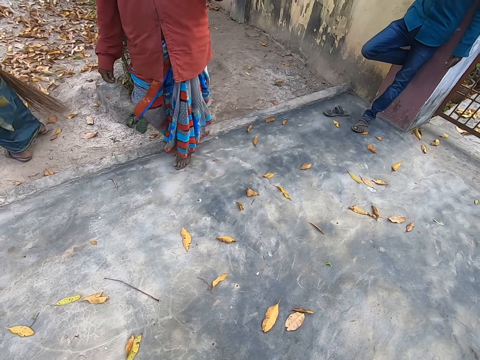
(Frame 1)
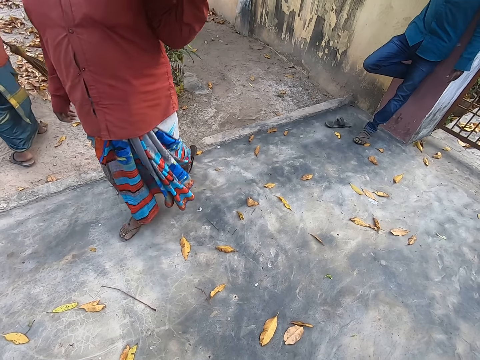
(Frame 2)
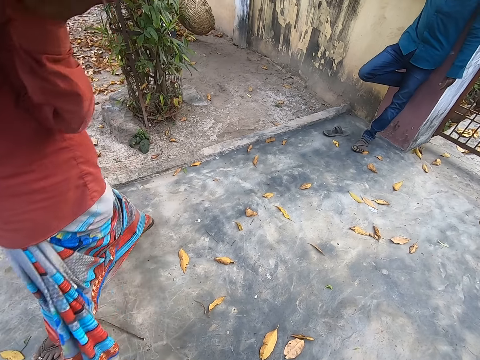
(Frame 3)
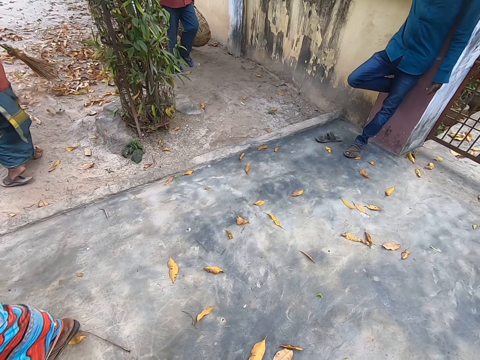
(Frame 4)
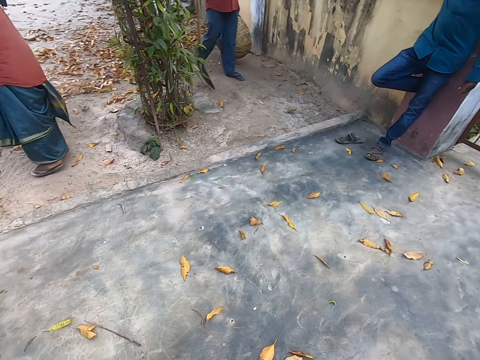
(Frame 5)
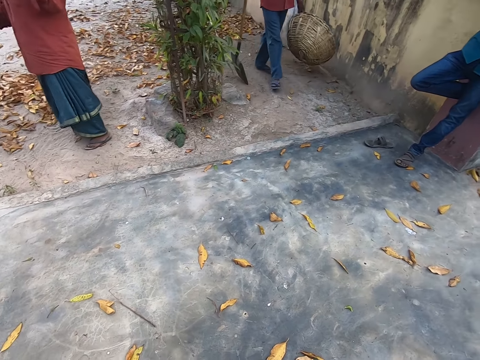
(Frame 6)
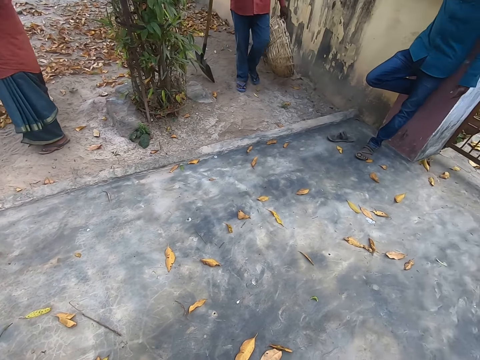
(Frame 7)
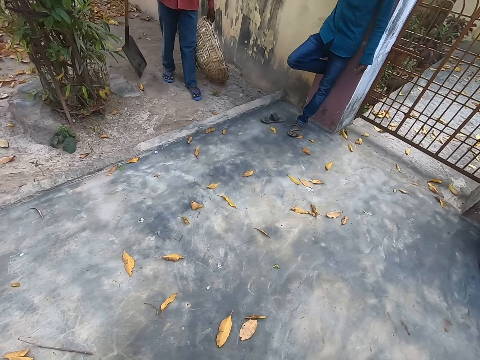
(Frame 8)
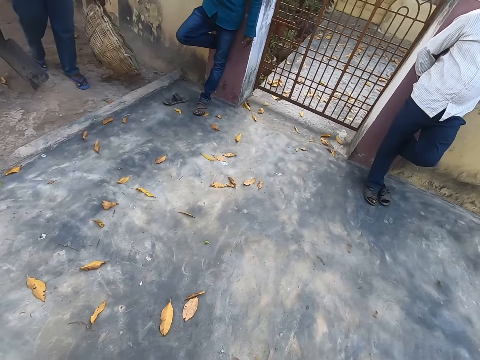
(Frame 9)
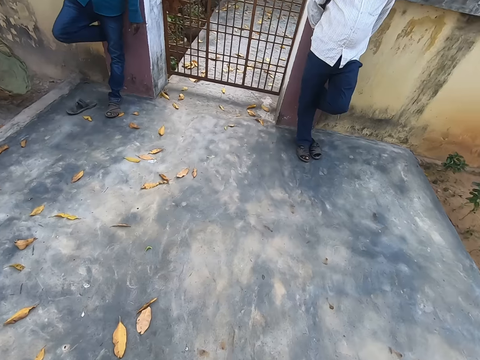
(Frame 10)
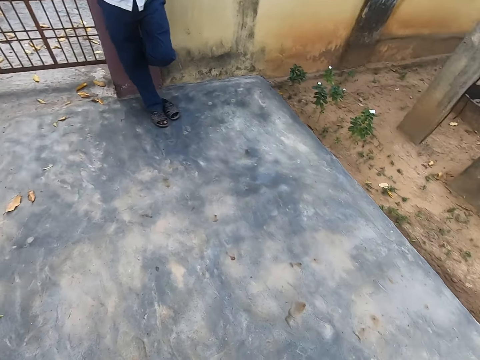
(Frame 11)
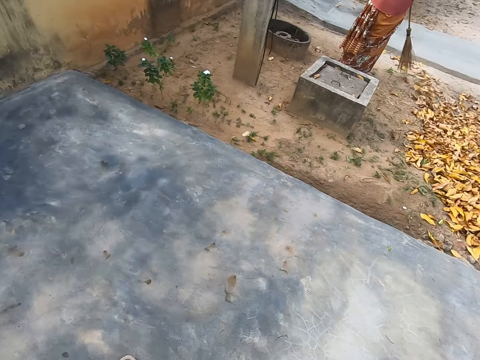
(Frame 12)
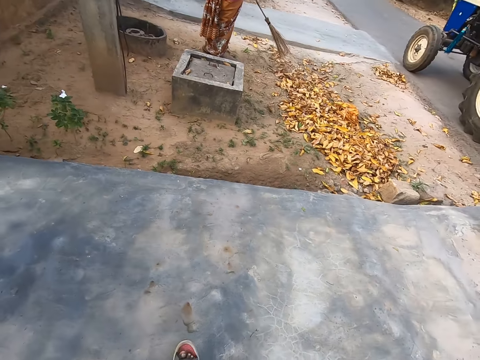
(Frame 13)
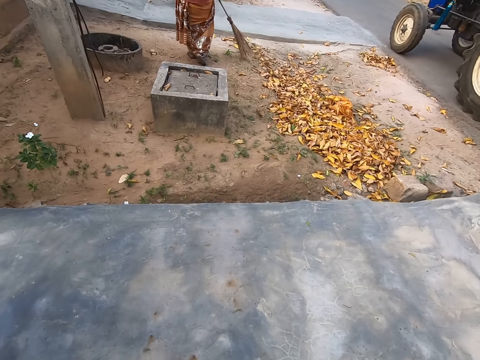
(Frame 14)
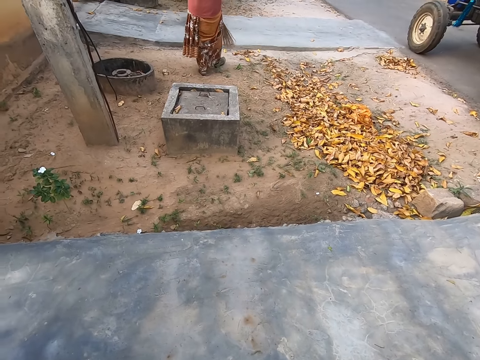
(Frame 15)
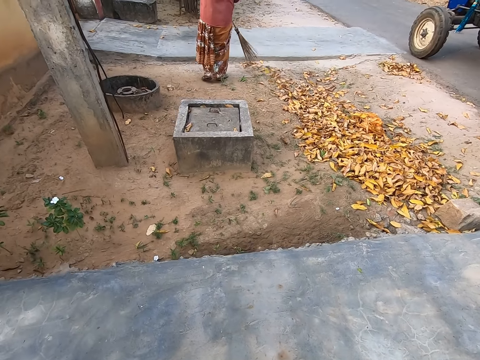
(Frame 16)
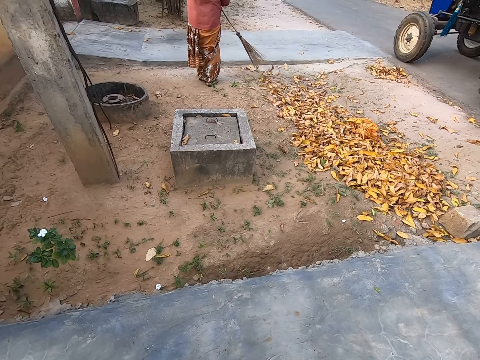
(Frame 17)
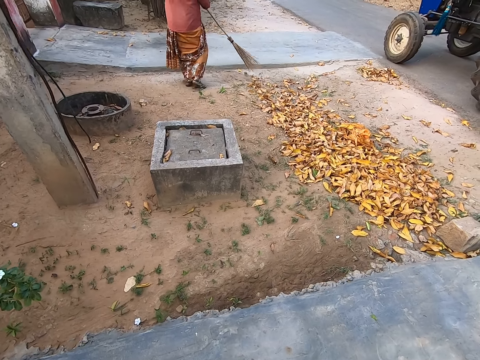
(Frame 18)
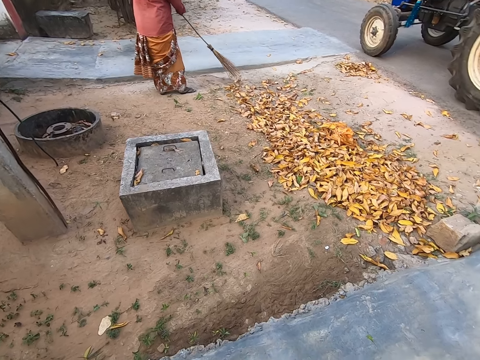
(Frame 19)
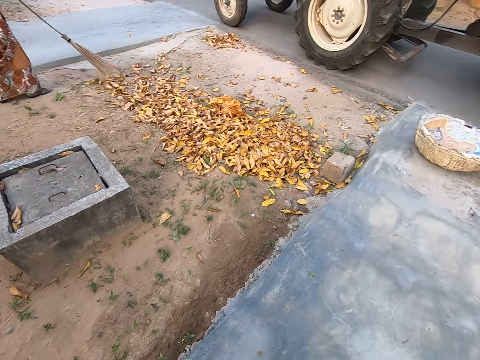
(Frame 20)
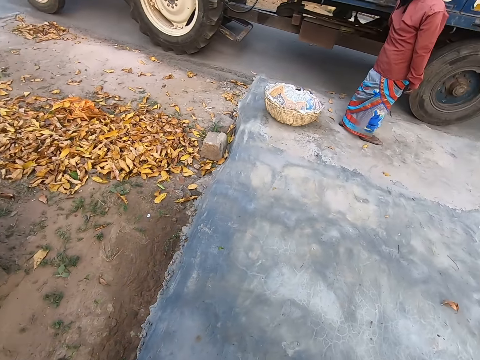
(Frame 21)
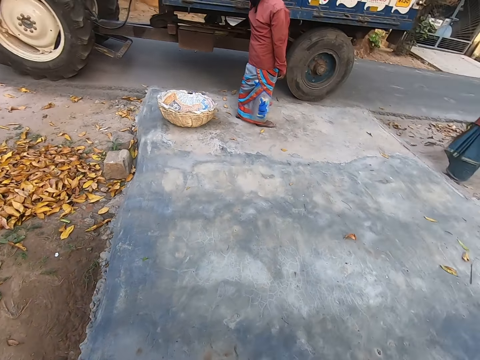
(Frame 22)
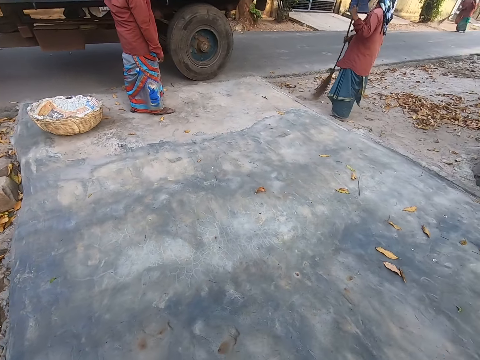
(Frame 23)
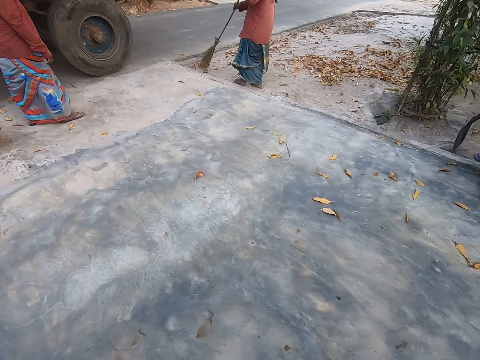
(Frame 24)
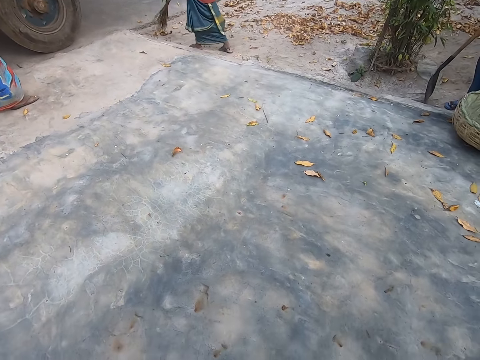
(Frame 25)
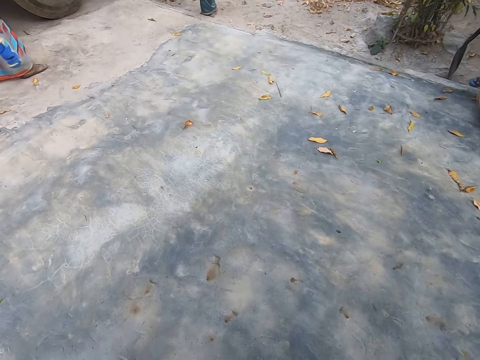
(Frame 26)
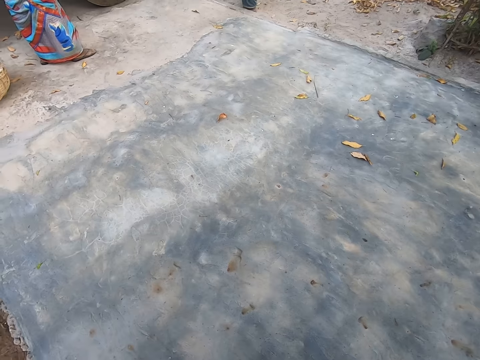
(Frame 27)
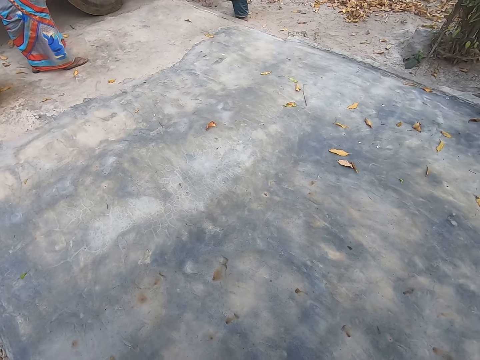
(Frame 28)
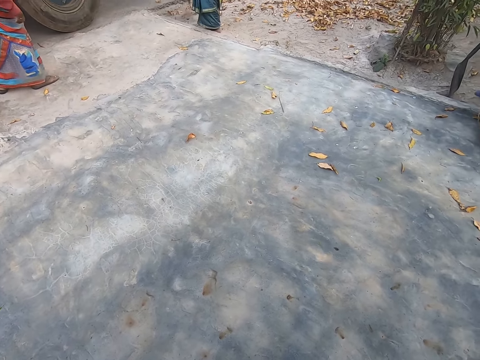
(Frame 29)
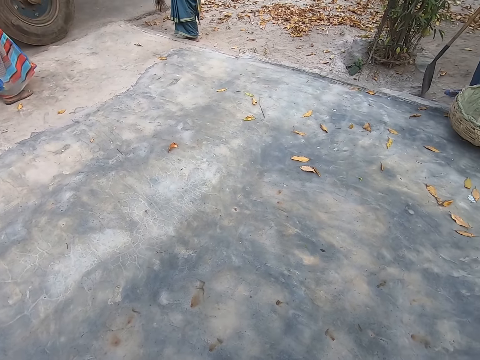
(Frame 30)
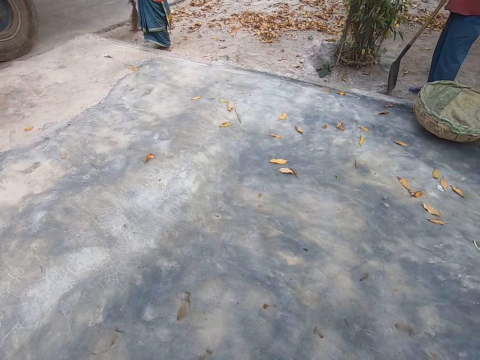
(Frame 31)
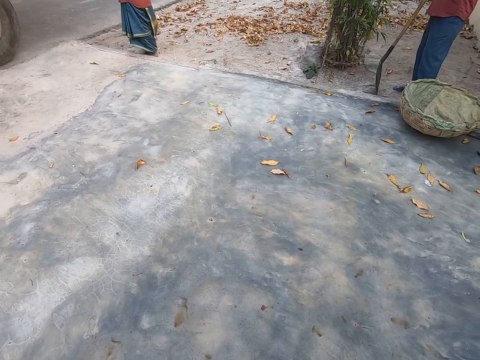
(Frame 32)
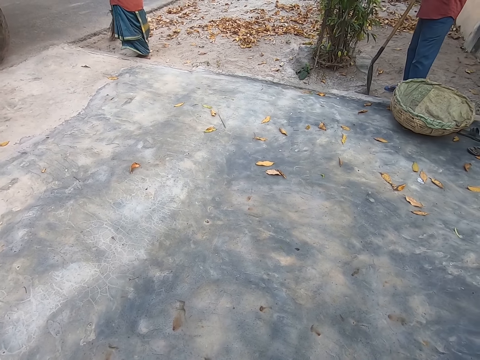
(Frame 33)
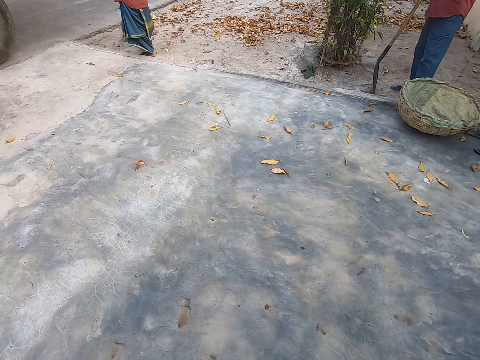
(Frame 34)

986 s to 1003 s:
The woman holds a basket in her left hand. The man holds a basket in his left hand. The woman walks past the camera wearer. The man holds a shovel in his right hand. The camera wearer looks around.

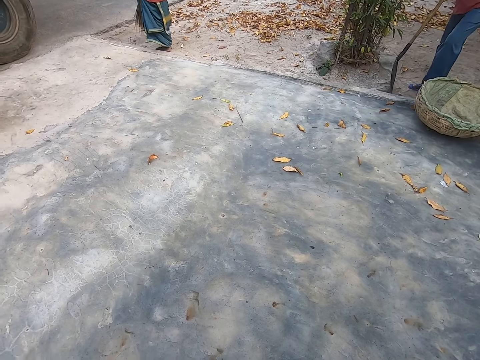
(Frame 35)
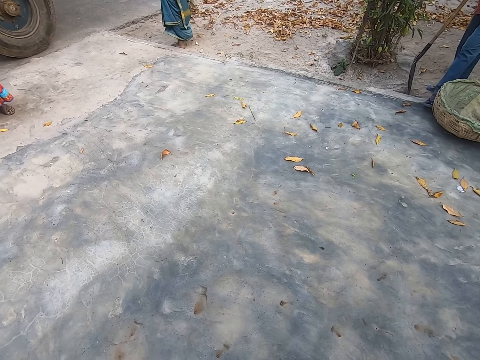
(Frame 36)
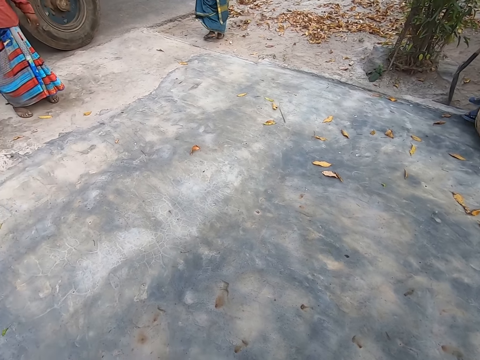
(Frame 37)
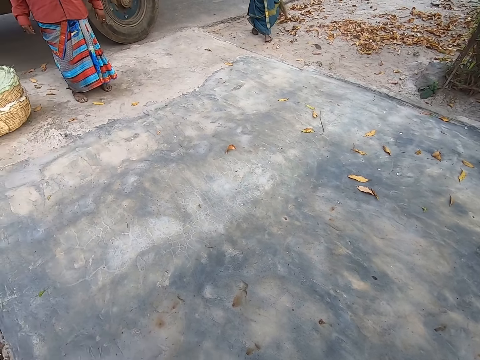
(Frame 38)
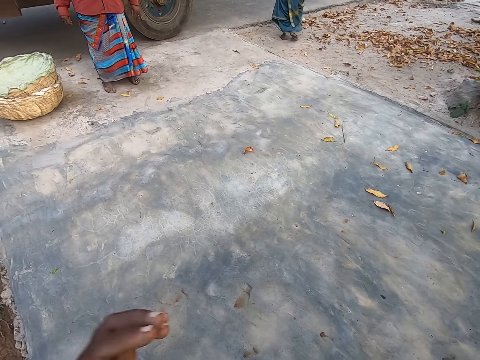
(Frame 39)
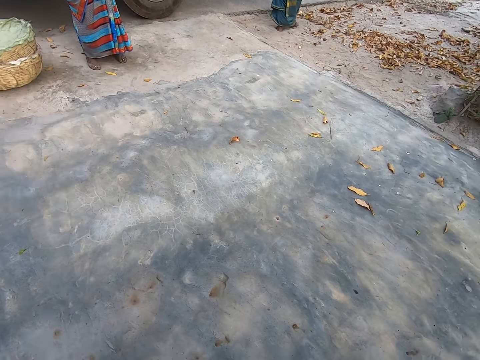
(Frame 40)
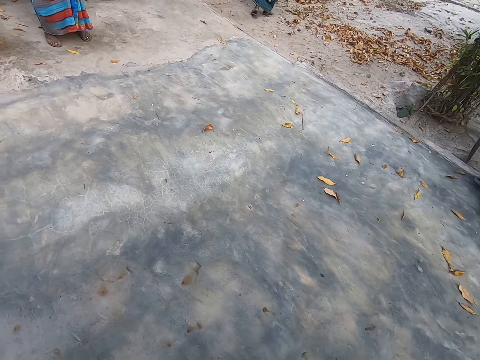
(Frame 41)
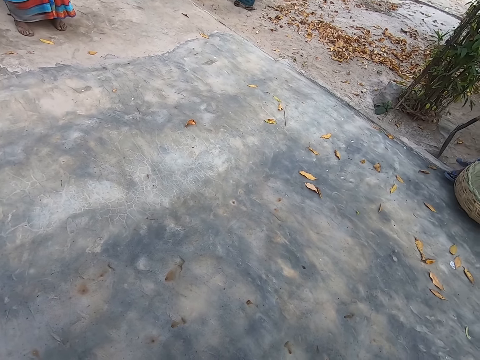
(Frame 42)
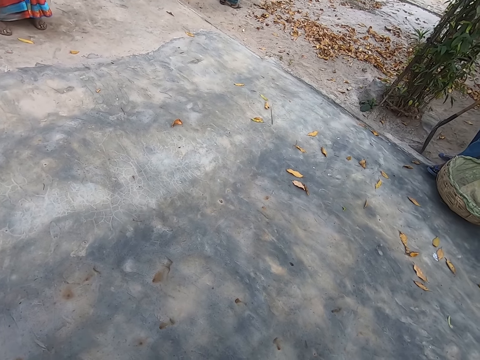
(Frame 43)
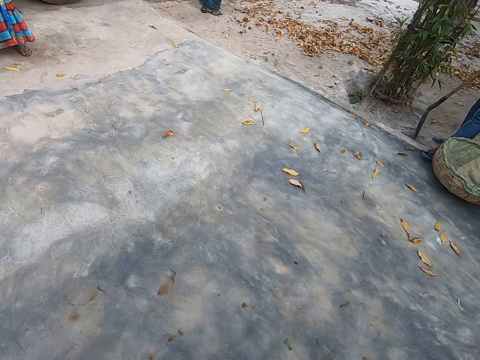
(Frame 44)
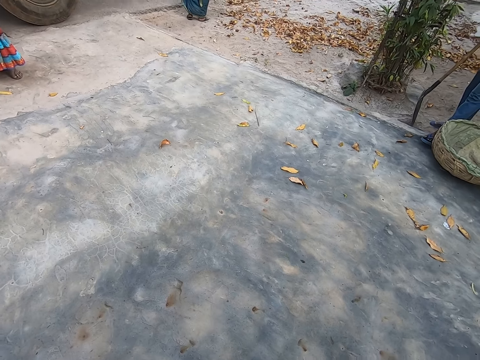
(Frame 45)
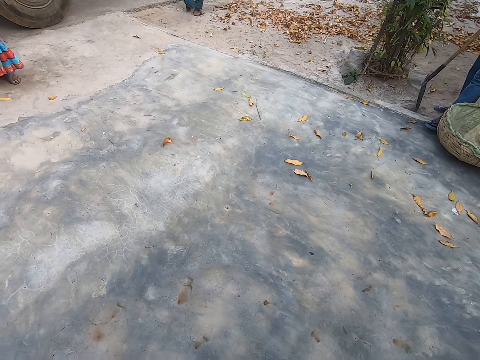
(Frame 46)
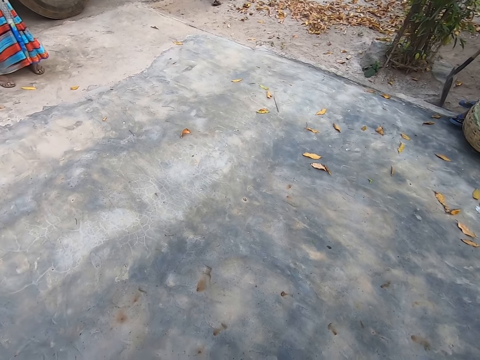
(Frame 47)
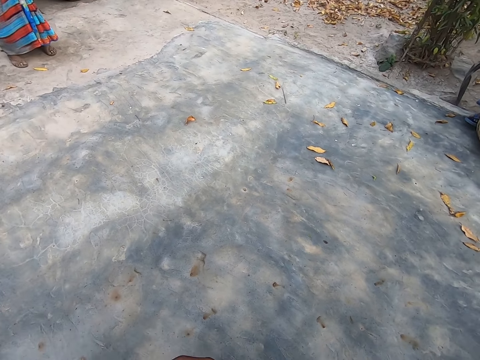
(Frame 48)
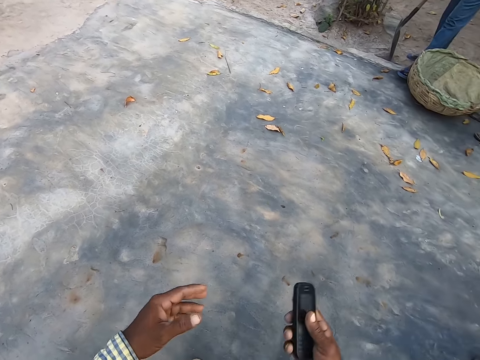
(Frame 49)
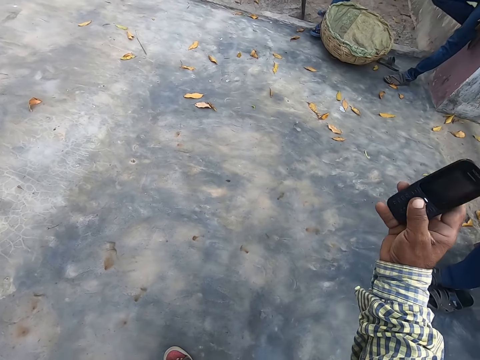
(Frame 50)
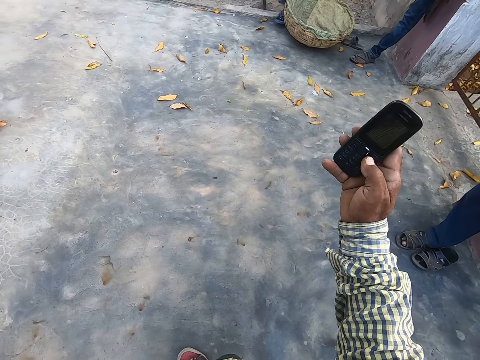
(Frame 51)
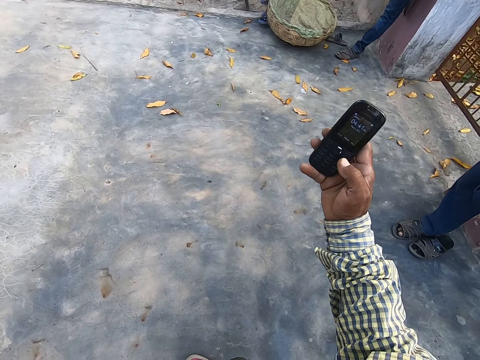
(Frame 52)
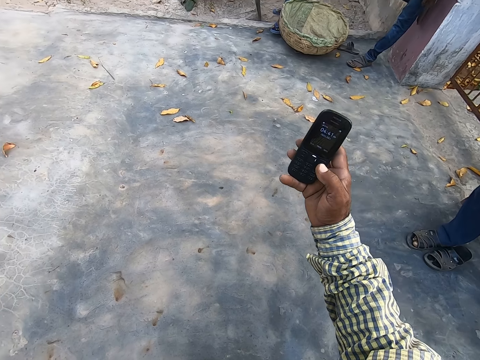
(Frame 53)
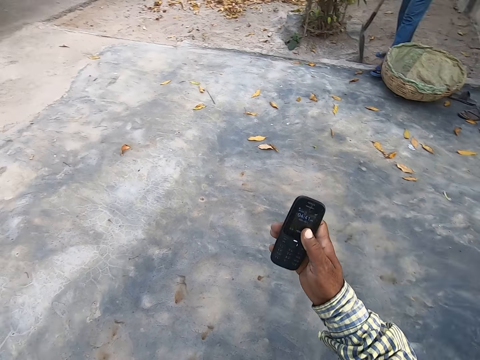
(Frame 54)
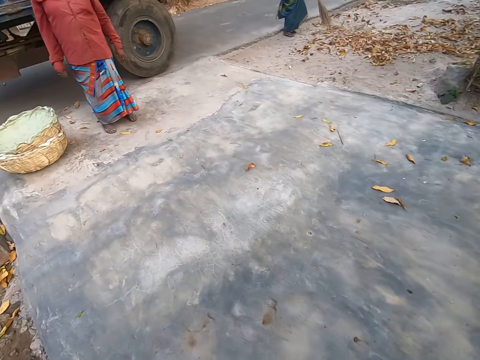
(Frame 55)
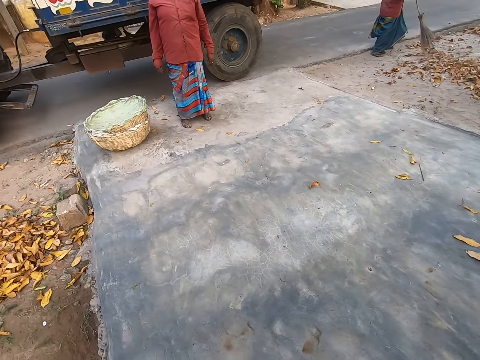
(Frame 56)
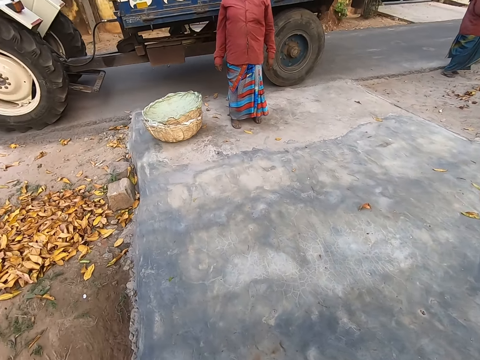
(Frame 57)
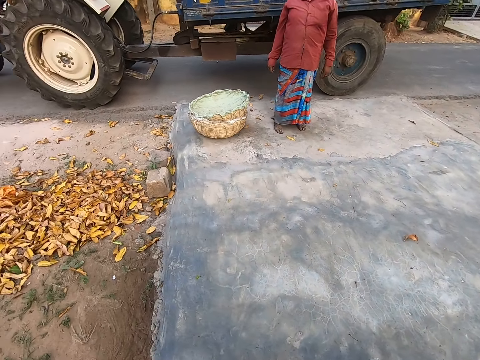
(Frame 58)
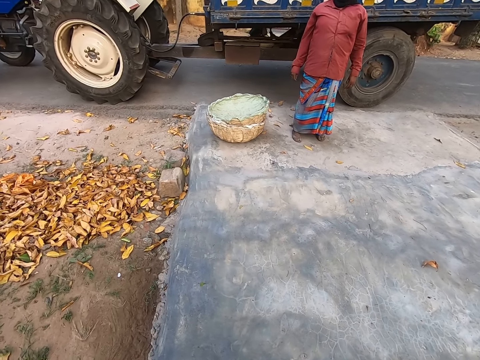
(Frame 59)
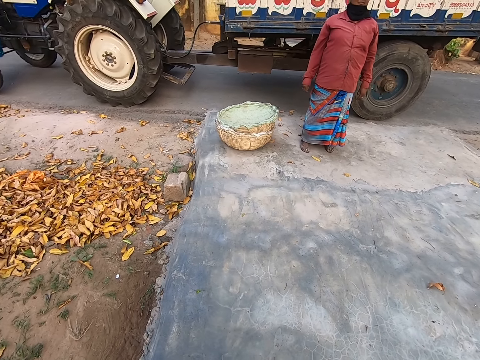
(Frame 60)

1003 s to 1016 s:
The camera wearer passes a phone from his left hand to his right hand. He operates the phone with his right hand. He looks at the phone. He returns the phone on the pocket.
